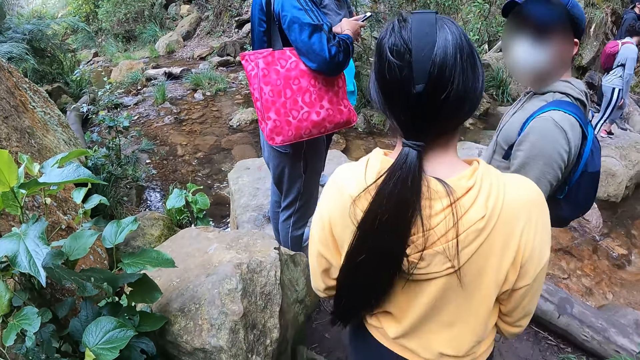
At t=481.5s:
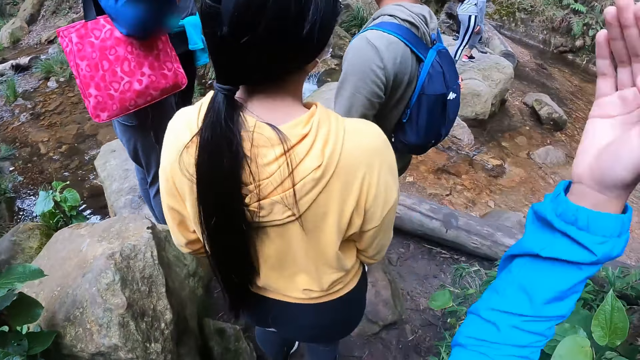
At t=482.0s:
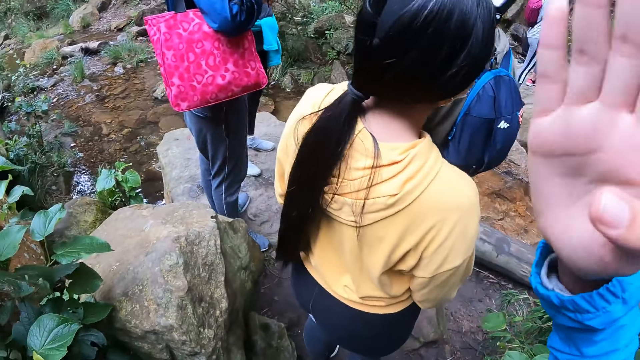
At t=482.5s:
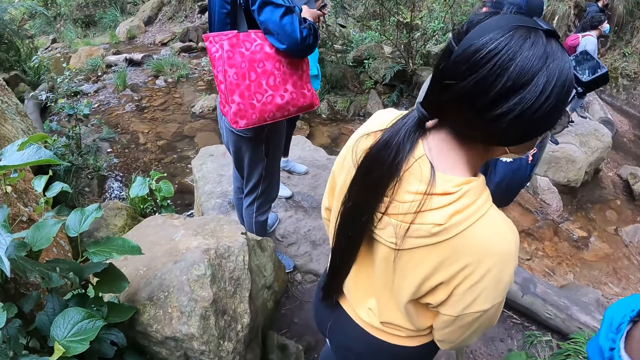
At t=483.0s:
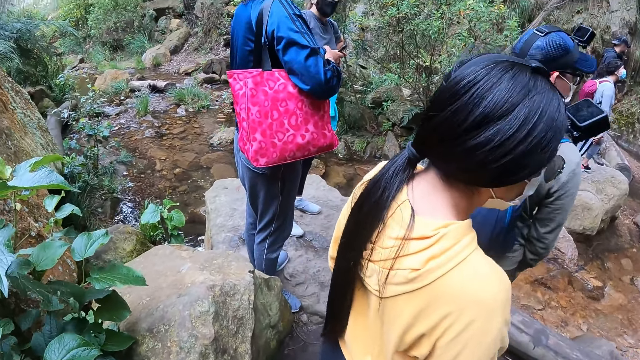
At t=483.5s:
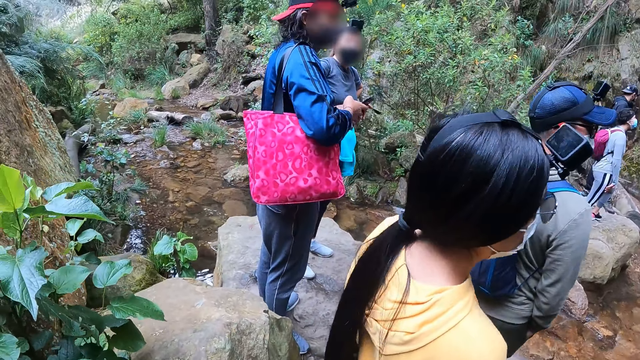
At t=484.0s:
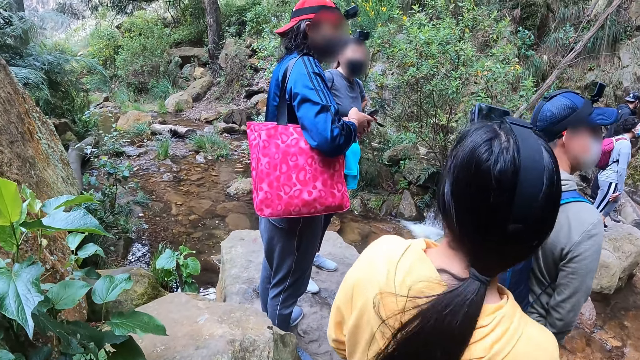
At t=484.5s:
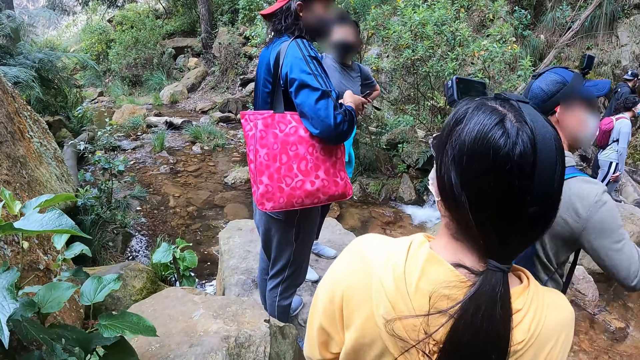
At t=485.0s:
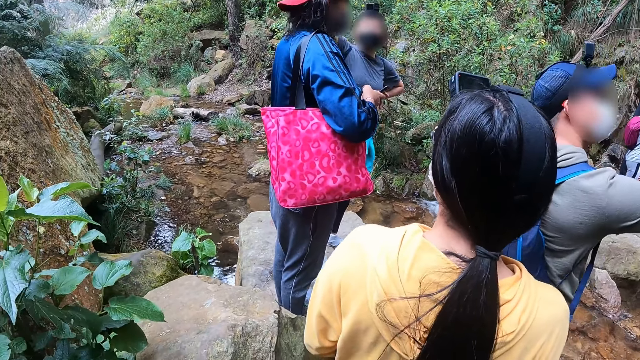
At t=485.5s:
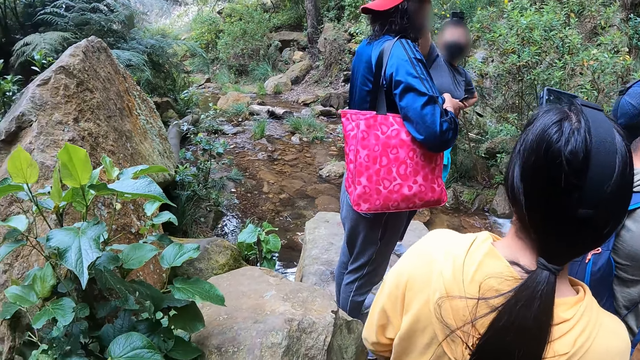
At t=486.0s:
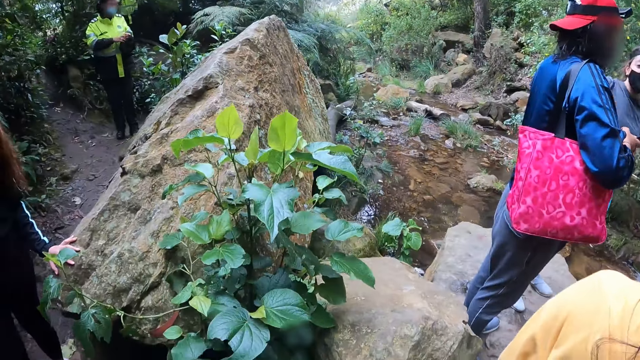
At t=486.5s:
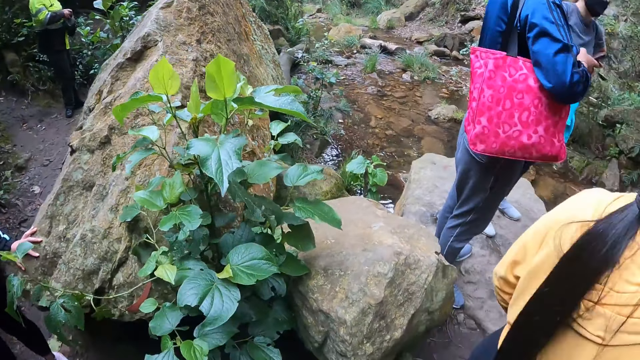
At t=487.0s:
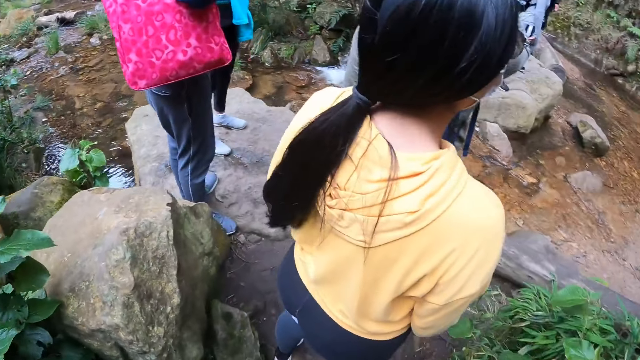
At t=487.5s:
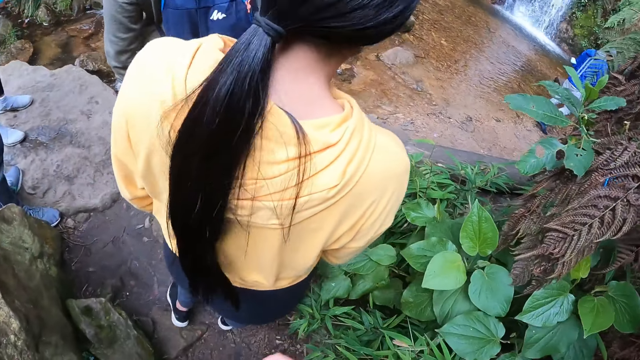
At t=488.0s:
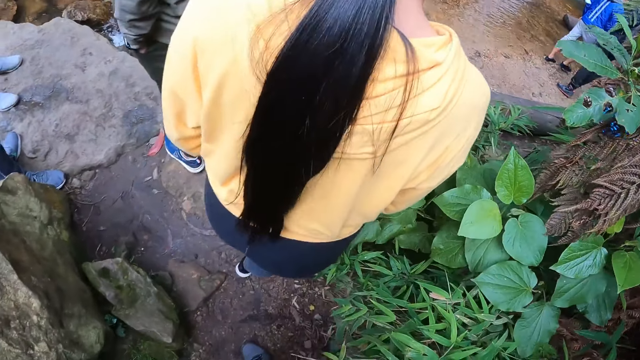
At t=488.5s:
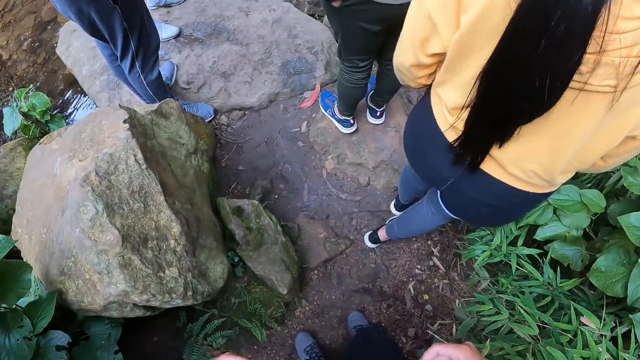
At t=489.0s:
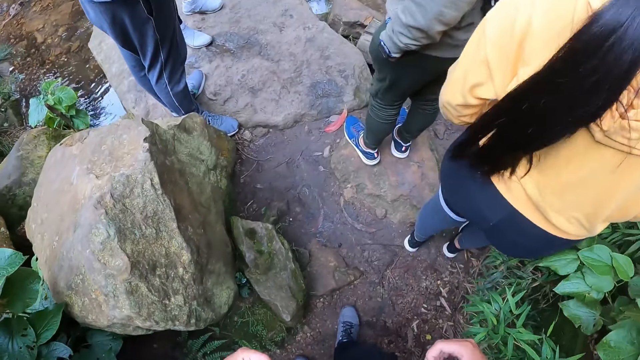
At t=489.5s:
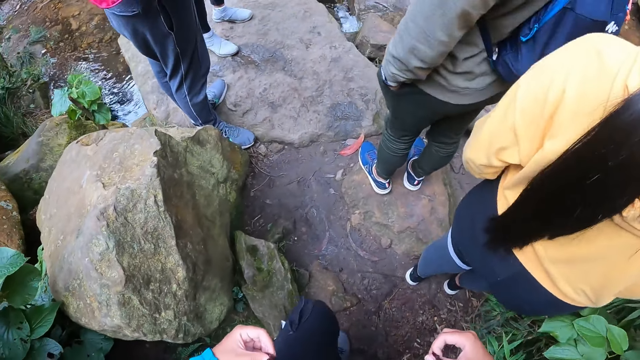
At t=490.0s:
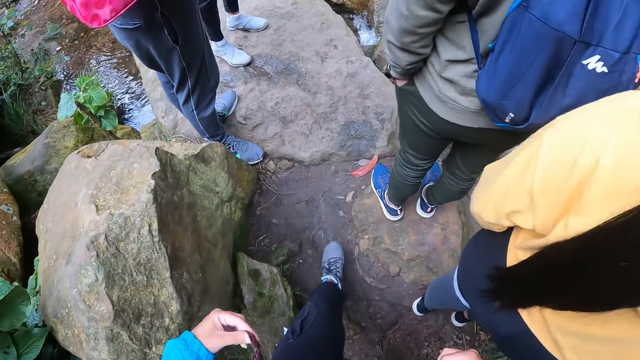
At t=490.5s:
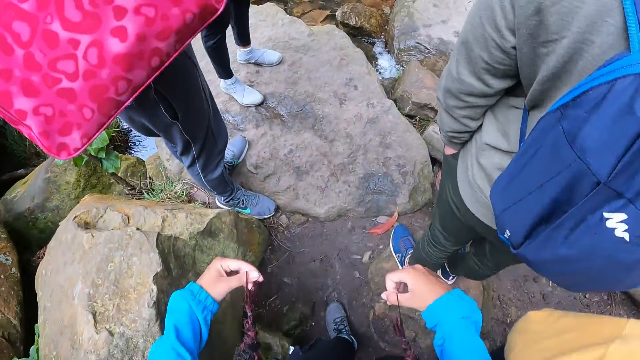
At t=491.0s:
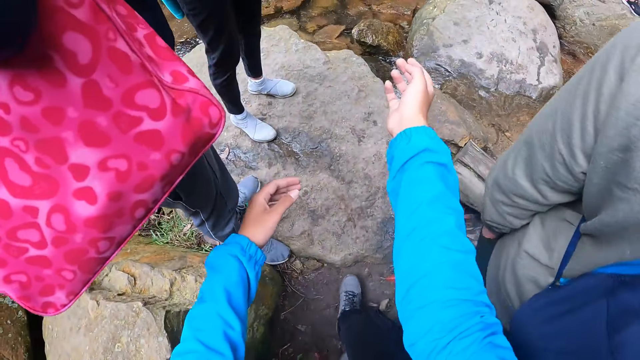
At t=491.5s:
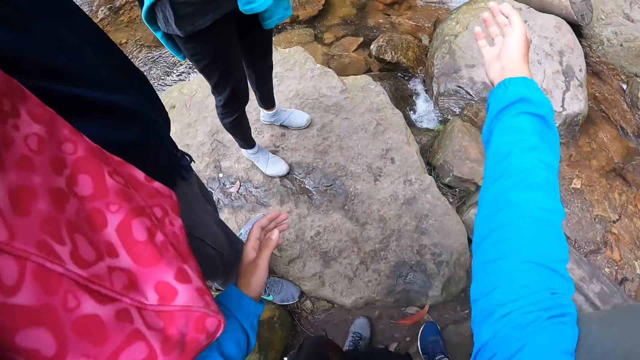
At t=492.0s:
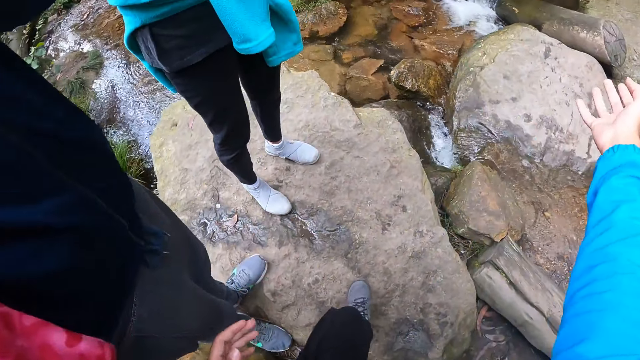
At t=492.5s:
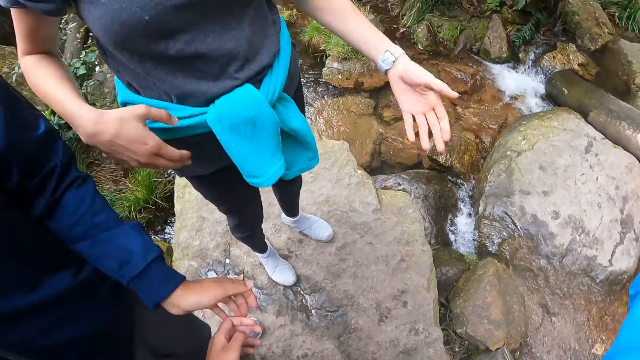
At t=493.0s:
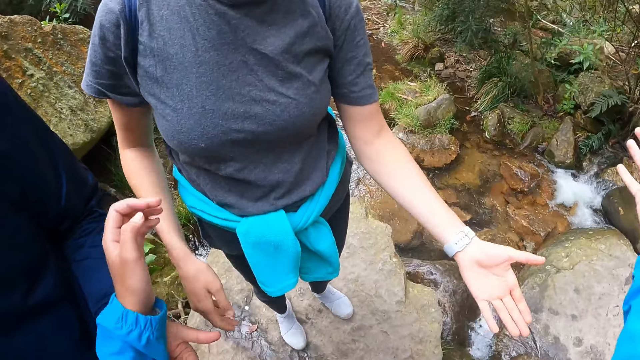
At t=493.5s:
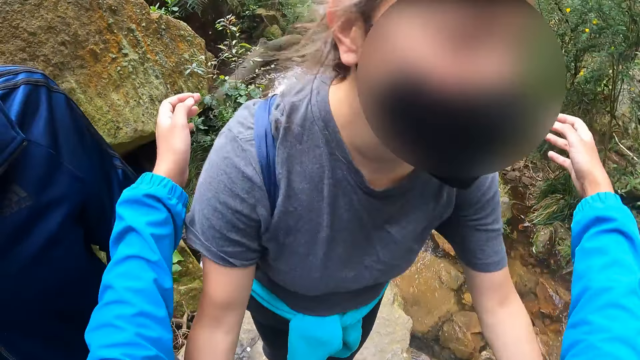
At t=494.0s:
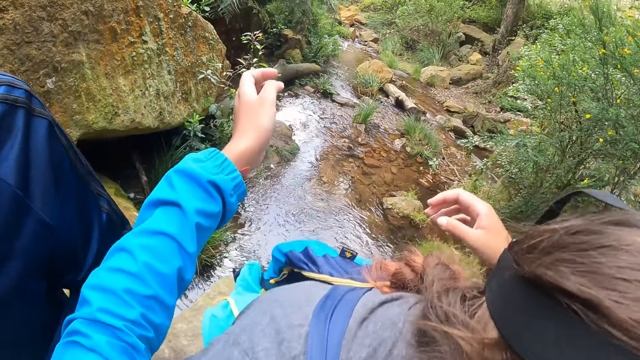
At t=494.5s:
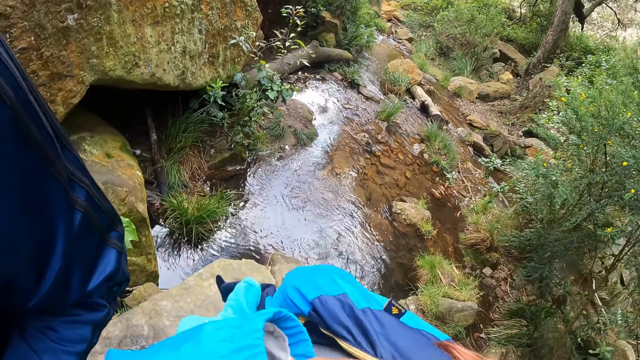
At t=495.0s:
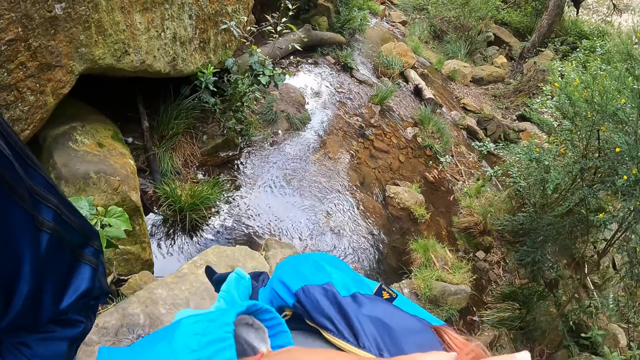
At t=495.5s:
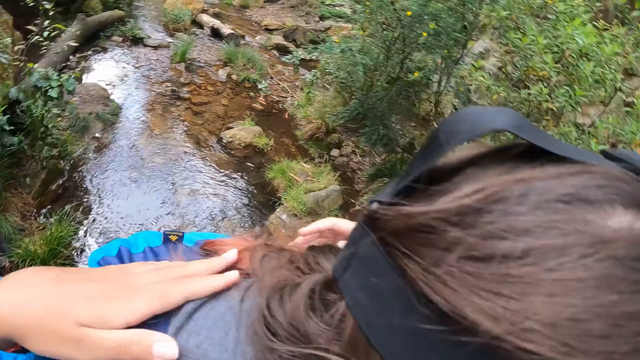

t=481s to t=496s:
The camera wearer swirls her right hand. A woman raises her right hand. The camera wearer holds her hair with both hands. She hugs the woman with both hands.

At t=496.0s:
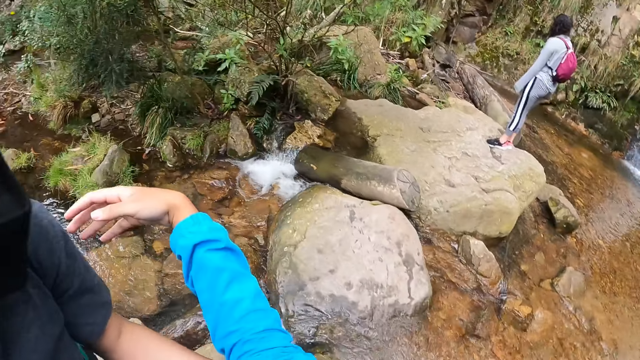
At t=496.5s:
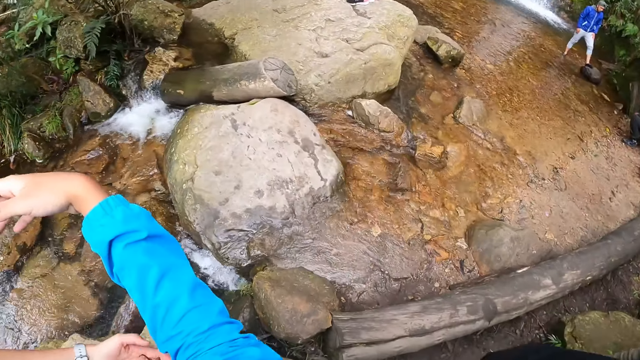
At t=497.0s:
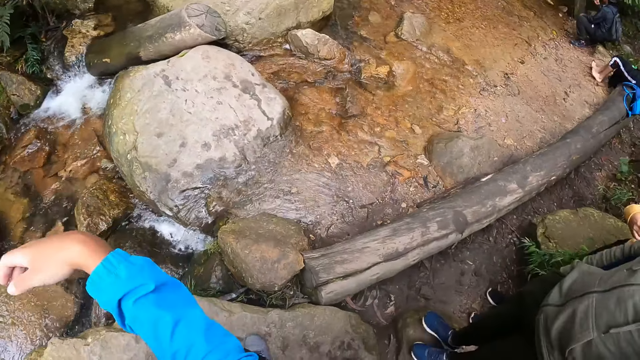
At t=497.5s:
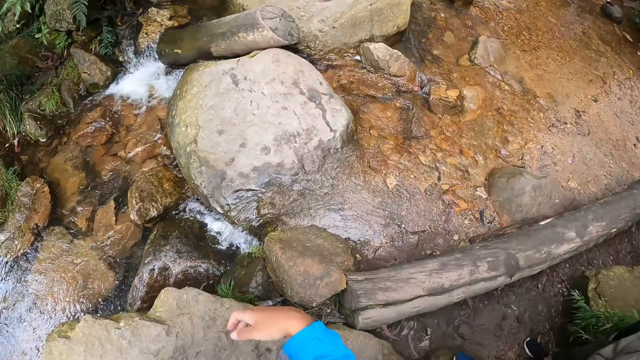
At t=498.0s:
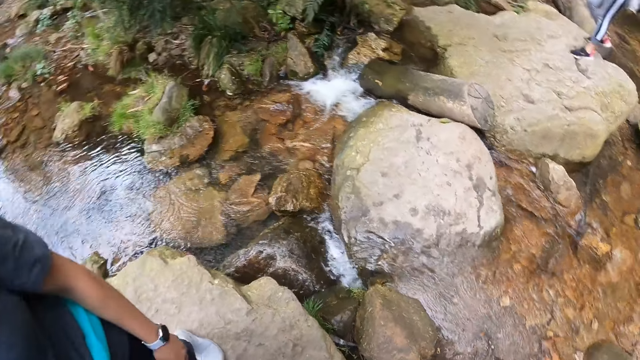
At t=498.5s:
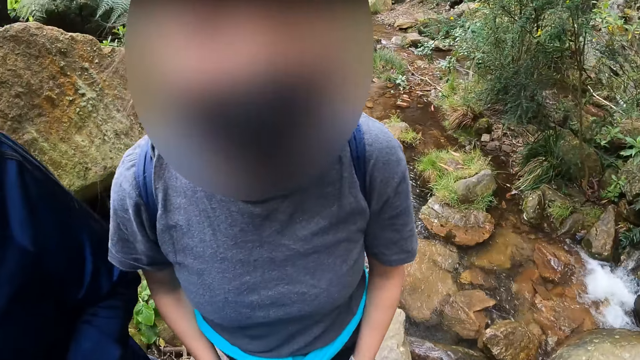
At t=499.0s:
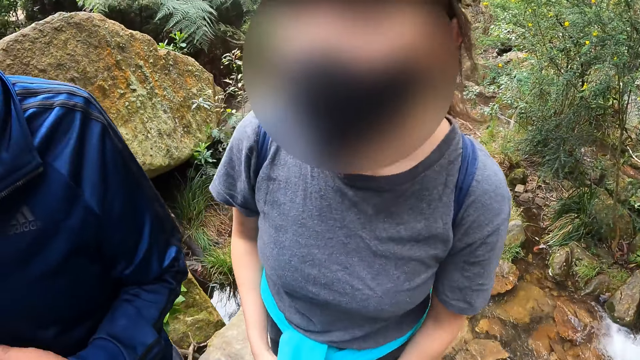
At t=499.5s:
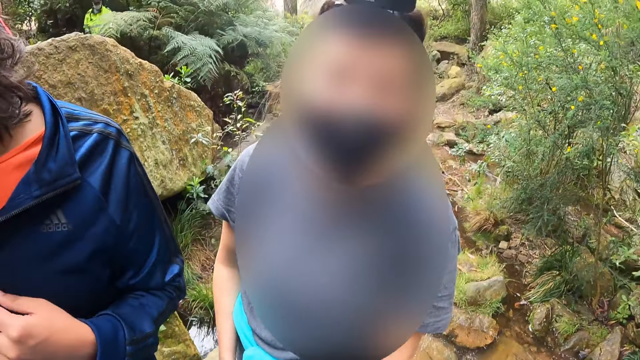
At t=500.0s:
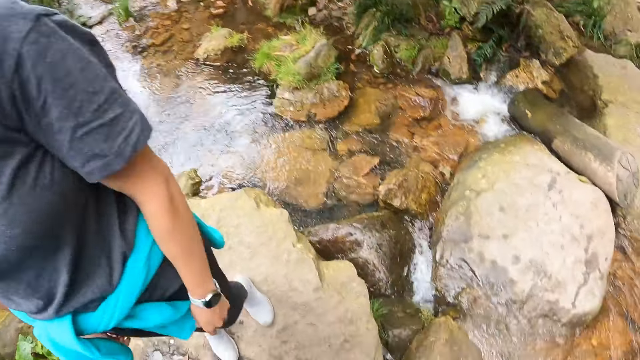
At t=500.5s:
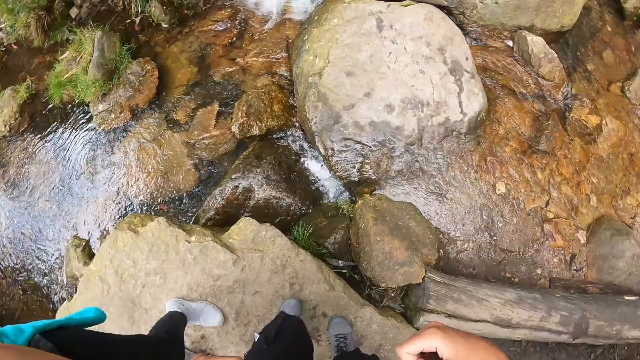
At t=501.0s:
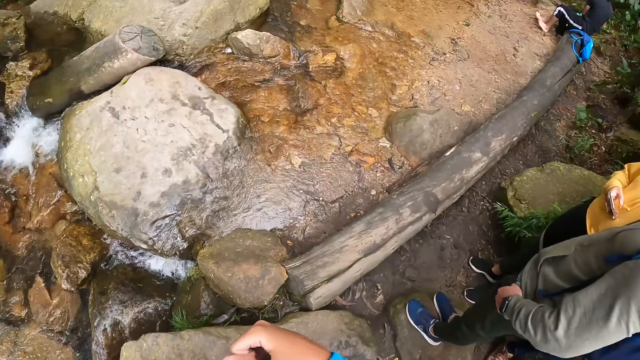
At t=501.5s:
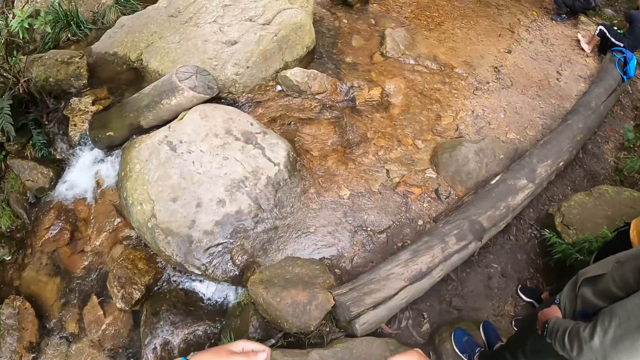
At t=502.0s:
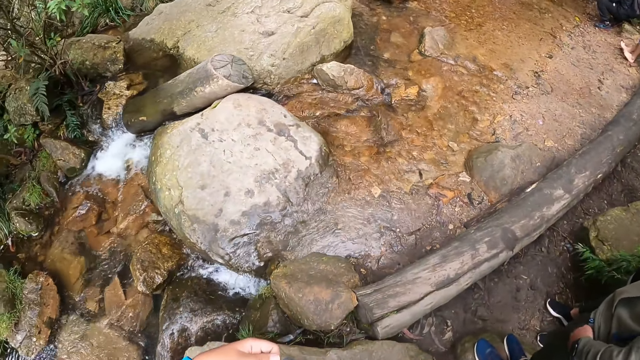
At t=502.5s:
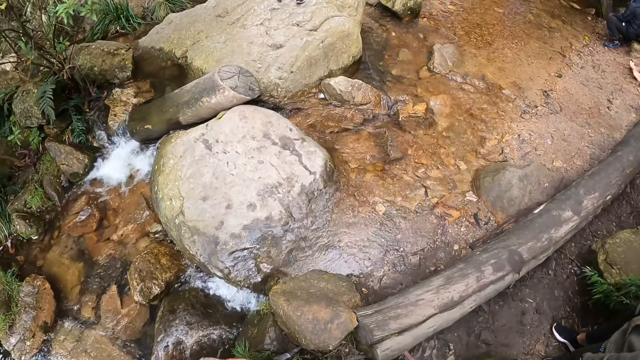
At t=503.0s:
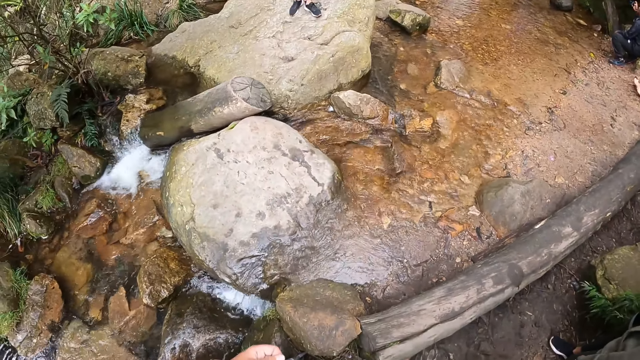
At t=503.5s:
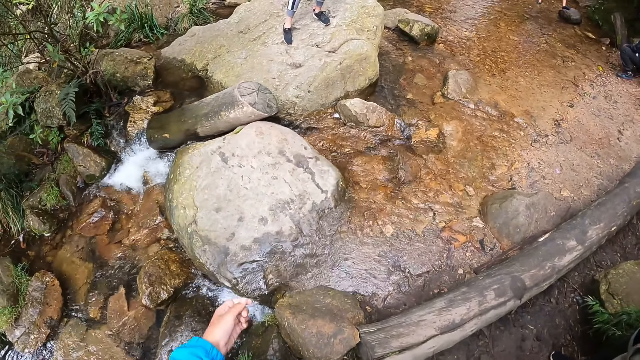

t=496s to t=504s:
The camera wearer holds her hair with her right hand.
